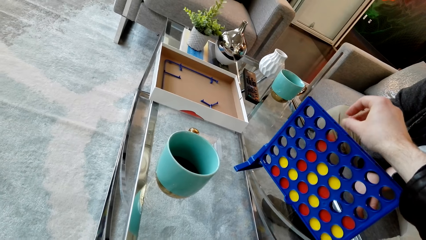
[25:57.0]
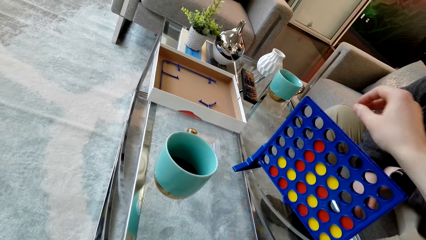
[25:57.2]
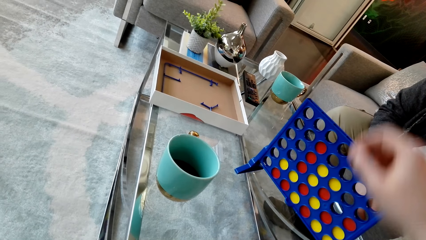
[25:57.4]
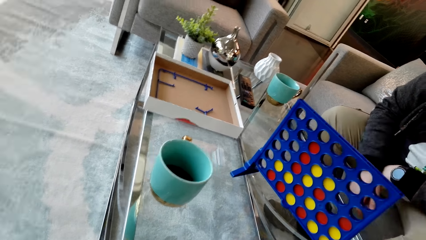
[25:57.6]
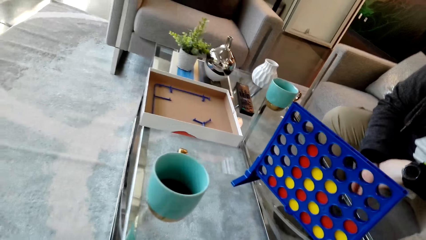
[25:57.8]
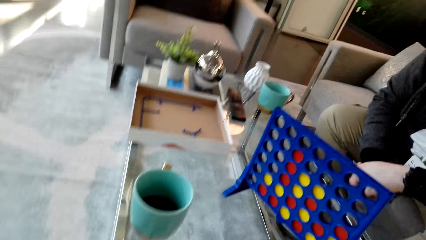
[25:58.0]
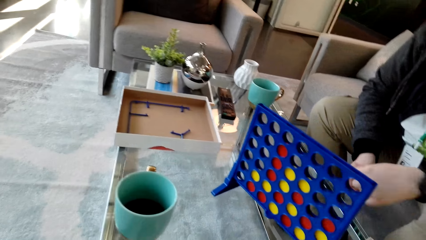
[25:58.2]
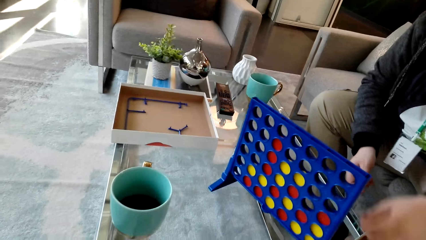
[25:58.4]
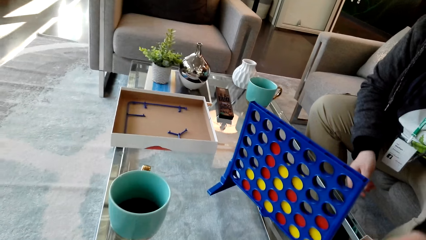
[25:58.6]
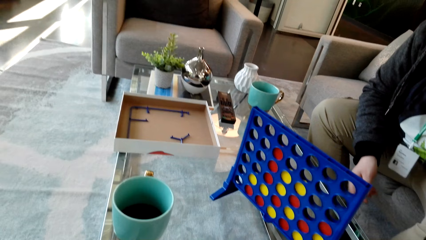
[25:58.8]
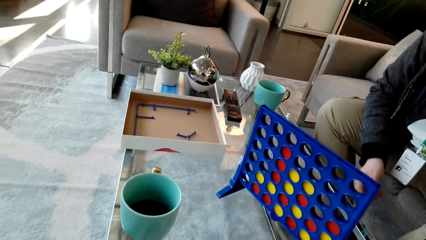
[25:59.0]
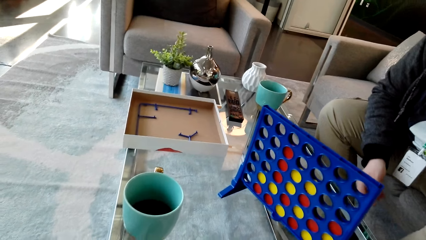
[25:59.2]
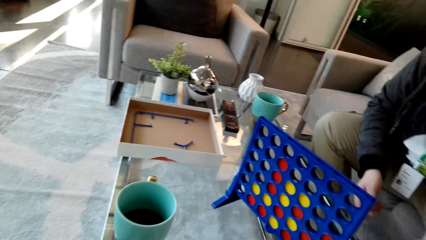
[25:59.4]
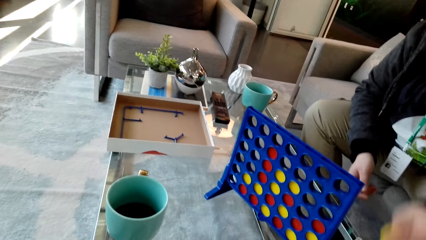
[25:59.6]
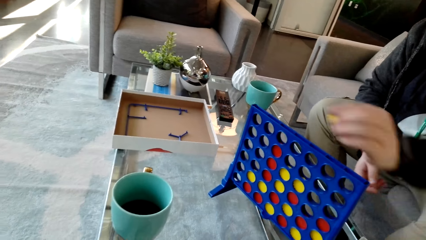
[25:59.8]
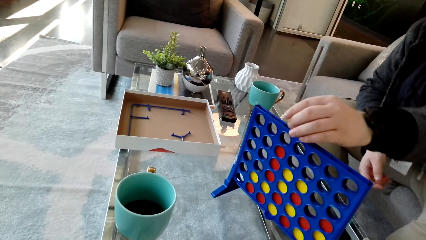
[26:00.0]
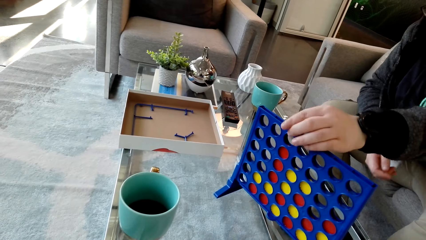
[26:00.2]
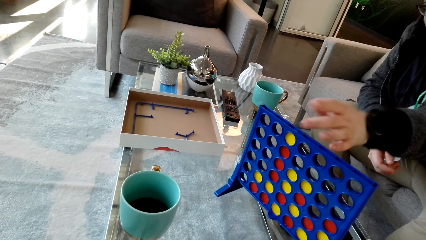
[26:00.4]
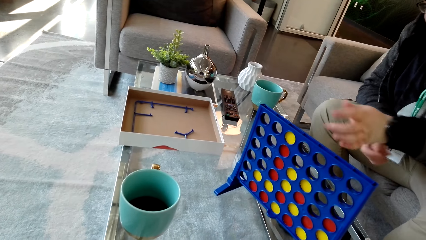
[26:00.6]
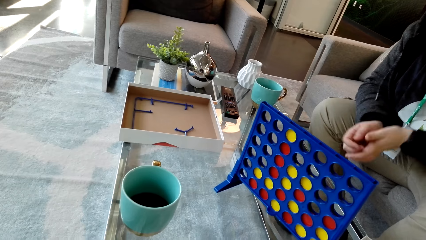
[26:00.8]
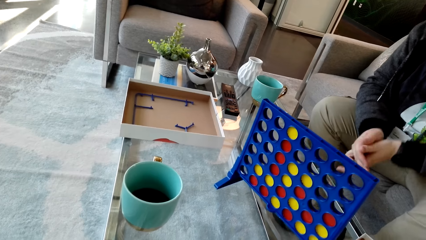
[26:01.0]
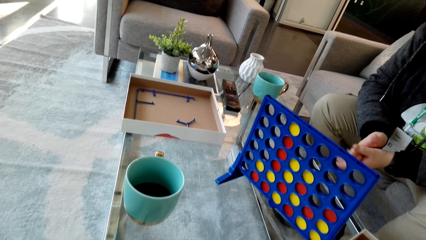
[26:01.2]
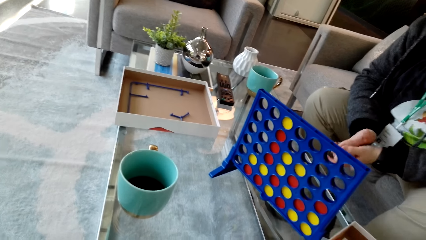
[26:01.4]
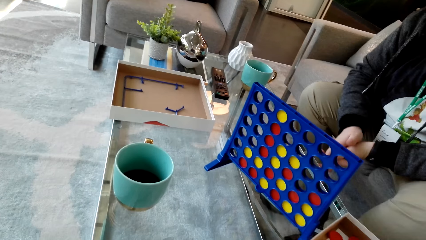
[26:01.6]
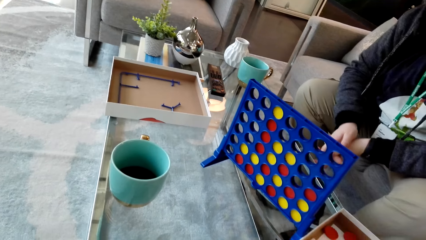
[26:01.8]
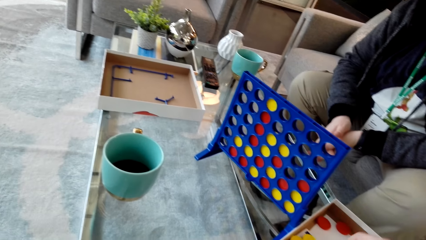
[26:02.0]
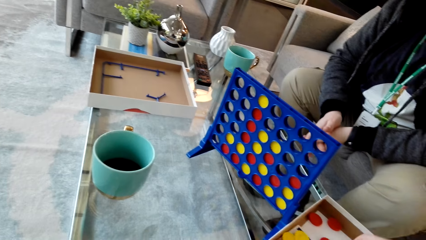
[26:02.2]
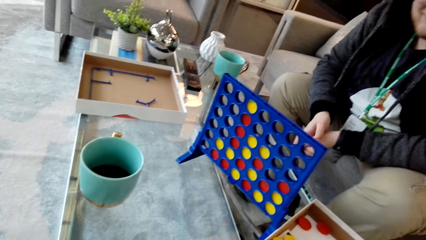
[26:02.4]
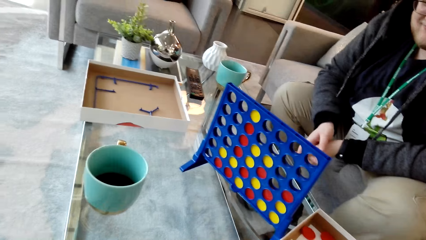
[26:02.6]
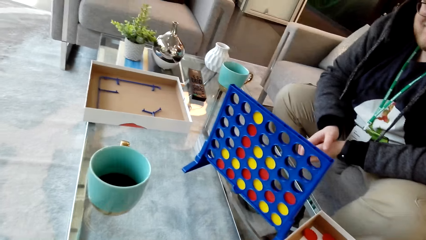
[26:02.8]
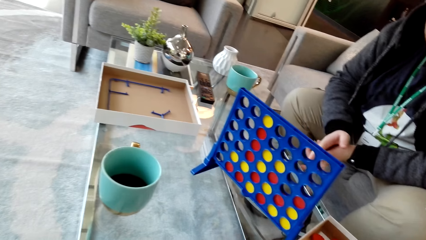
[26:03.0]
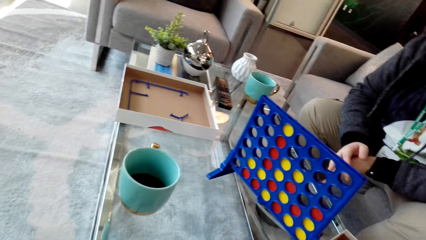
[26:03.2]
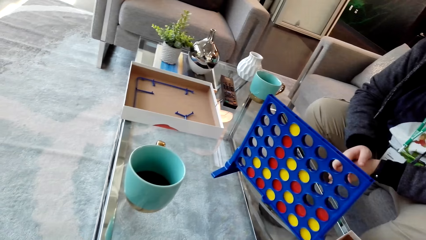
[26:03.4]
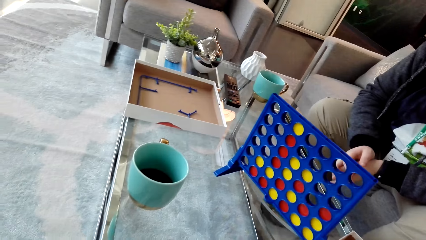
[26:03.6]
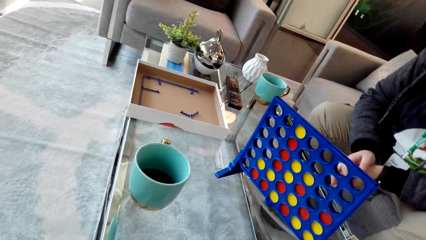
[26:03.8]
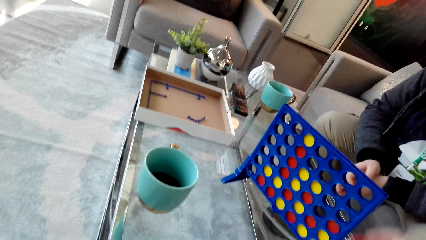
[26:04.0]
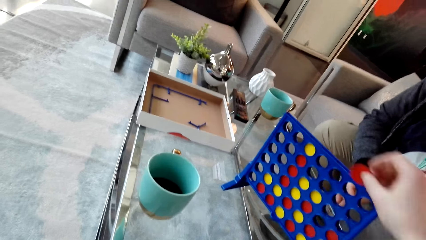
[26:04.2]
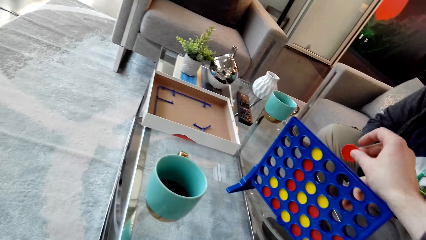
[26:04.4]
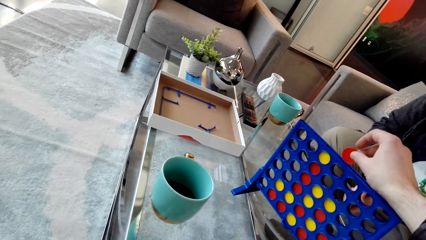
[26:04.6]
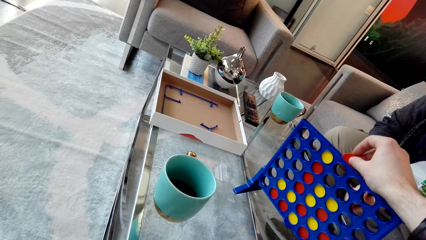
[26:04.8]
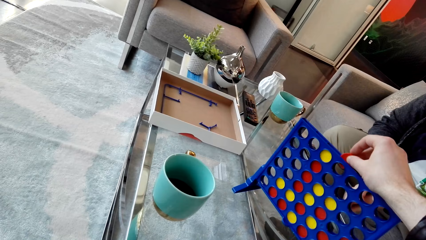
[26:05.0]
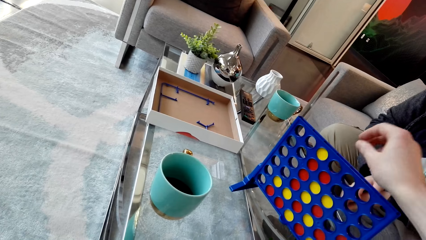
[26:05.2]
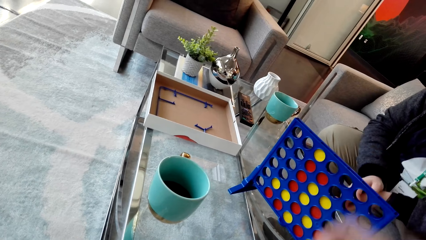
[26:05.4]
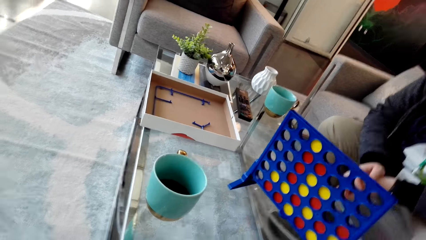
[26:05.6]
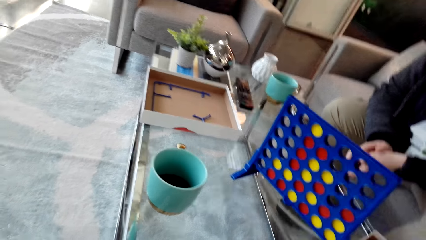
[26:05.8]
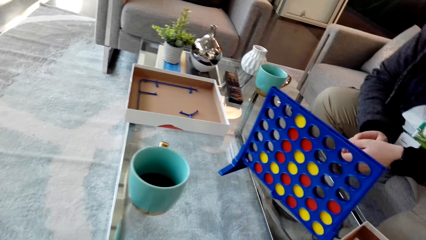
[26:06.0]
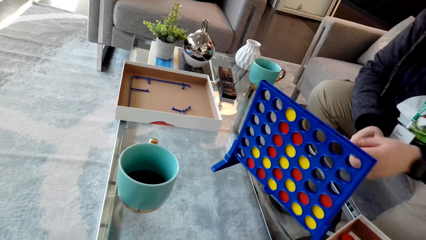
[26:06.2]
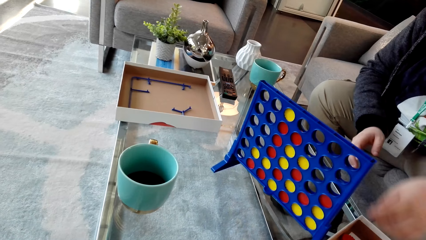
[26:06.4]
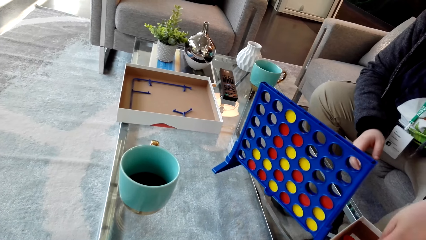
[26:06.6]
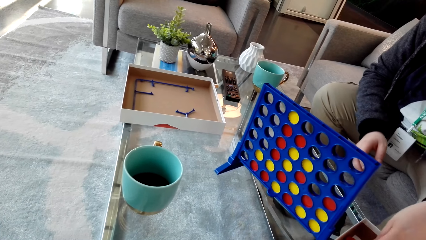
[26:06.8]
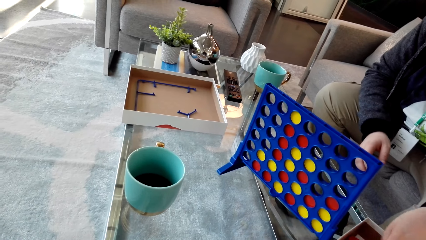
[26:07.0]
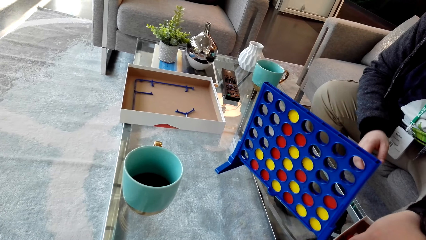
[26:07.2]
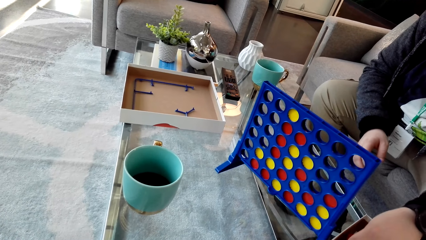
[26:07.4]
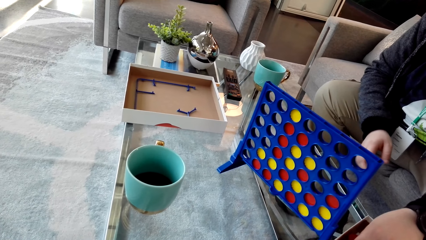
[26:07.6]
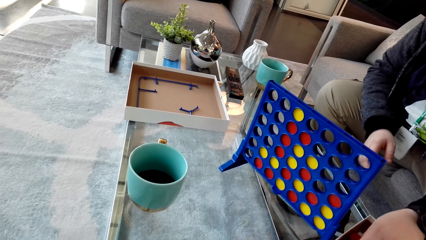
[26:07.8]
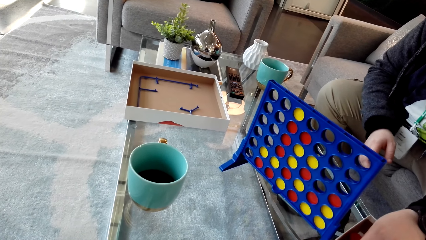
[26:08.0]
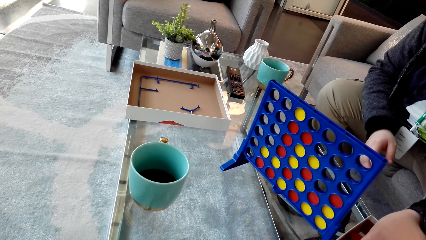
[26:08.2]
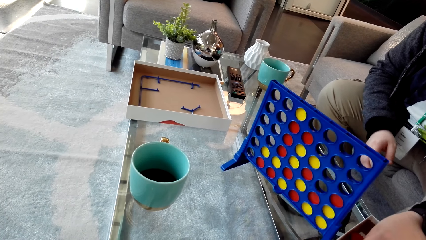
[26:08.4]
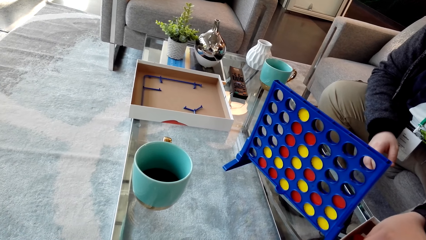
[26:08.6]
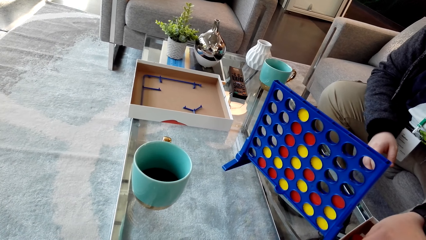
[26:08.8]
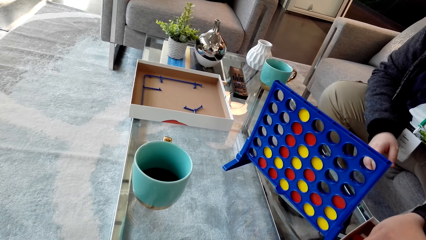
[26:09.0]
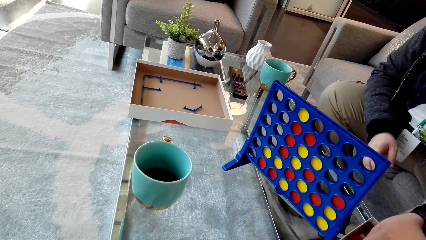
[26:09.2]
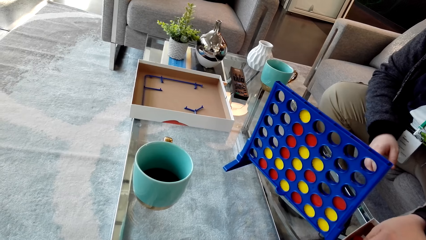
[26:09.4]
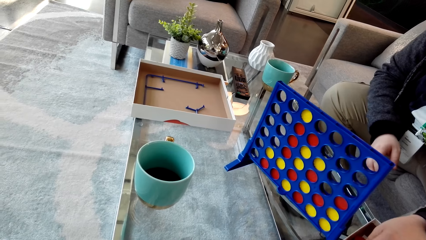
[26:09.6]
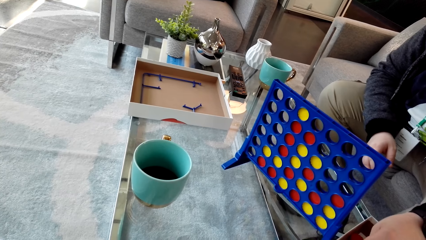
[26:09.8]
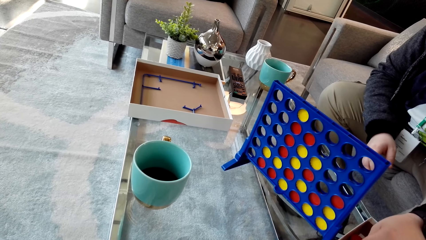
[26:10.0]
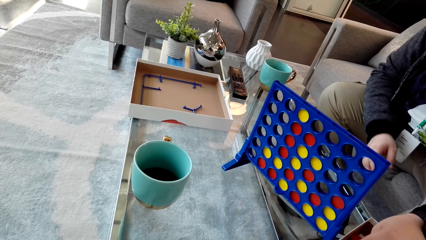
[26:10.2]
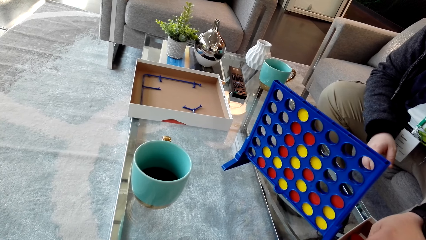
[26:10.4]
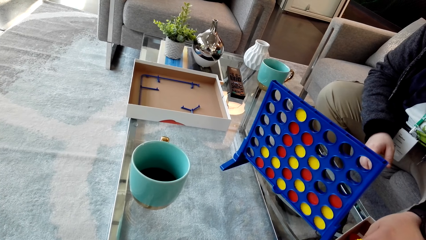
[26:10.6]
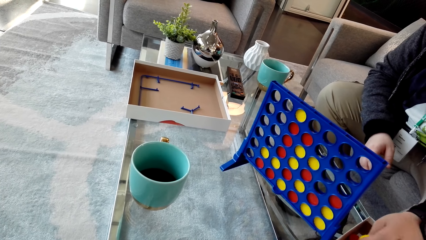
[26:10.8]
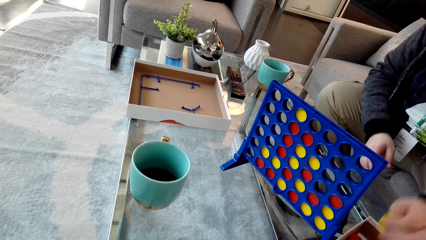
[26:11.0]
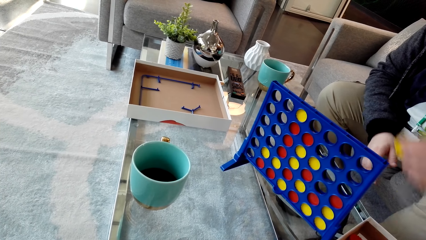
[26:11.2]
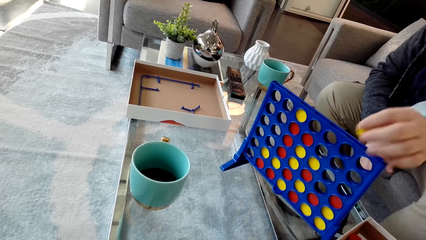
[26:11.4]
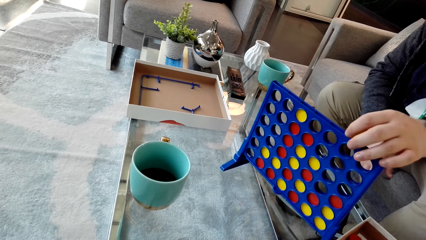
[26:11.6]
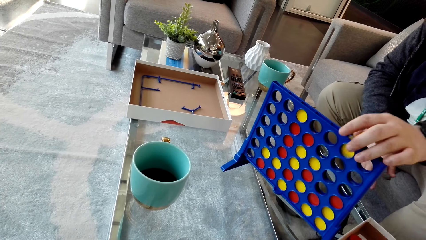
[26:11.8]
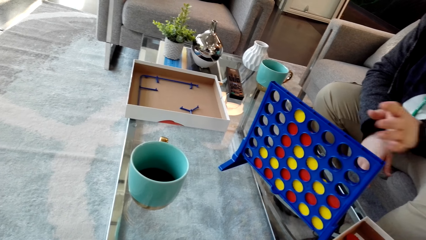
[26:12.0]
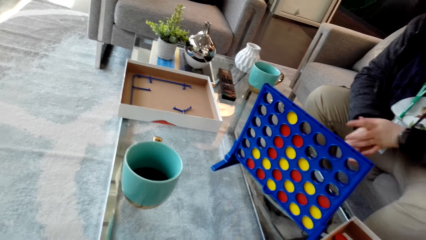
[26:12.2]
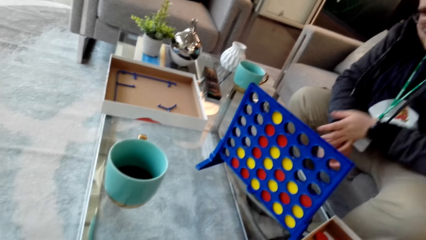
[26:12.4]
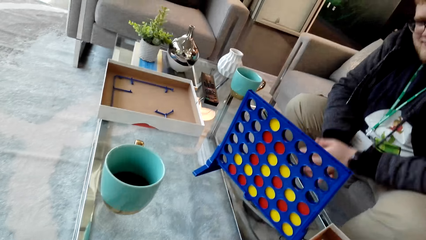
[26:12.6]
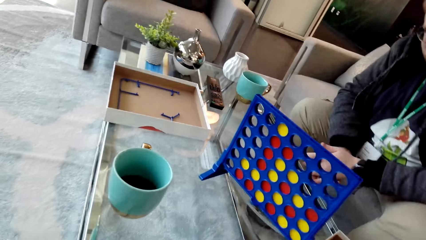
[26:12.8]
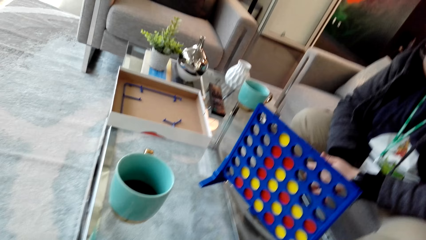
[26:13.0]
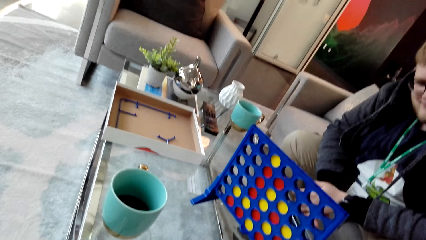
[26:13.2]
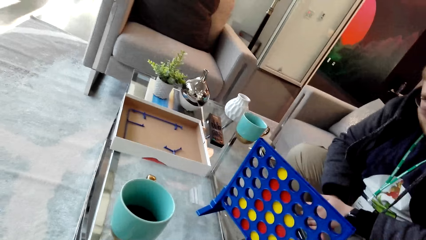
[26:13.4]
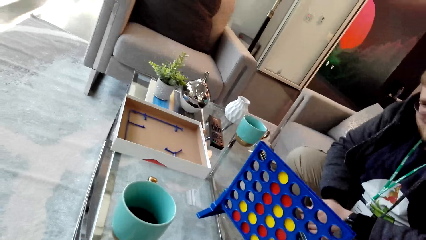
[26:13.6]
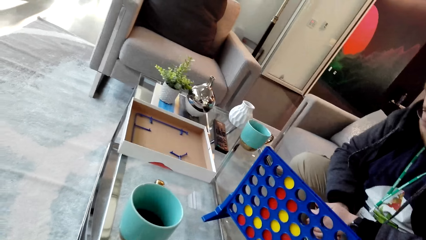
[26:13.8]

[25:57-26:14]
A man picks up a plastic coin or dice. The man drops the plastic coin in something plastic. The camera wearer drops the plastic coin in something plastic. The man picks up a plastic coin. The man drops the plastic coin in something plastic.
